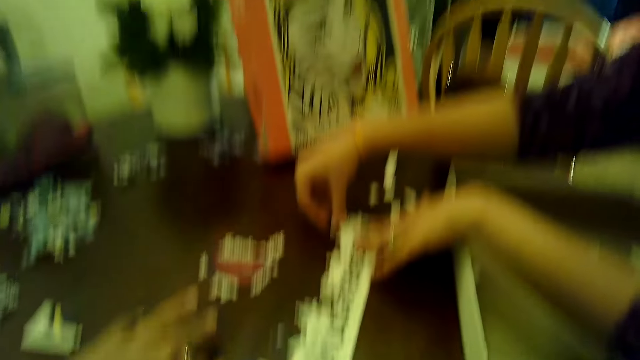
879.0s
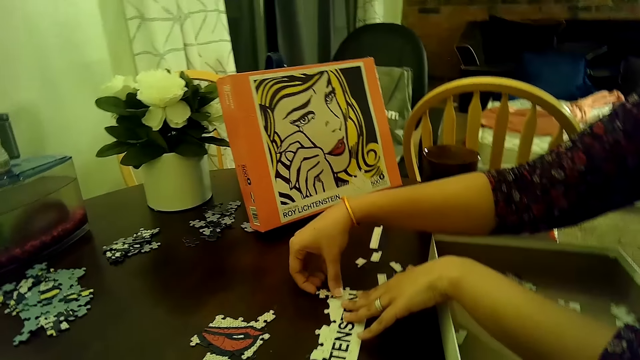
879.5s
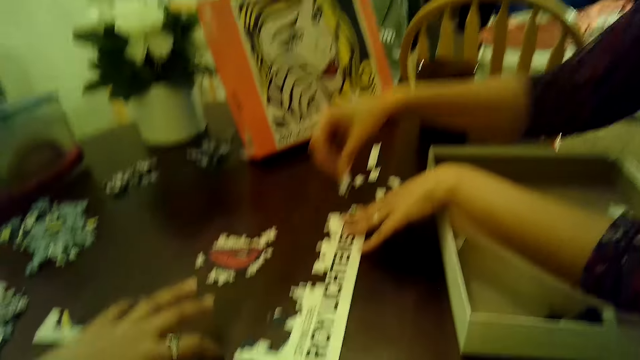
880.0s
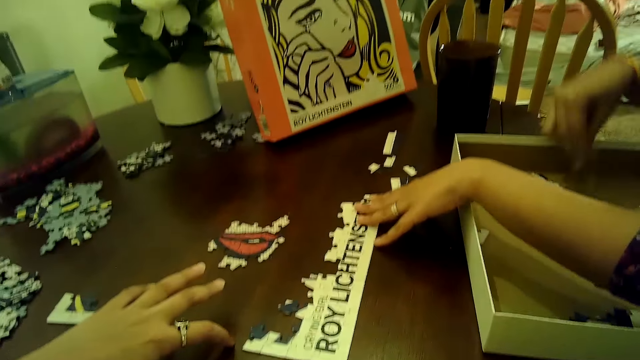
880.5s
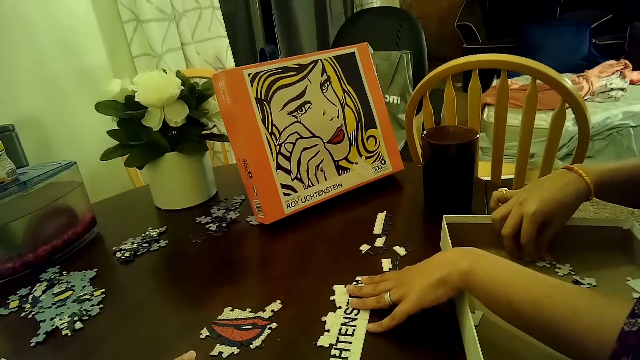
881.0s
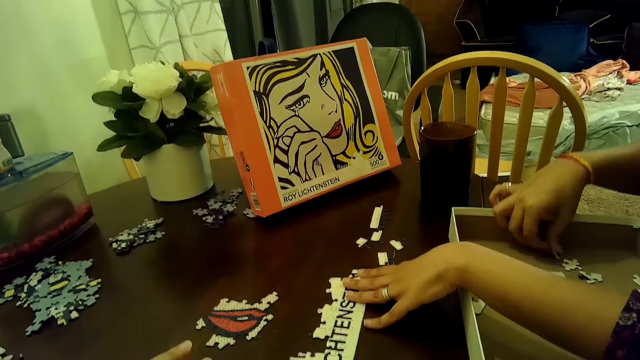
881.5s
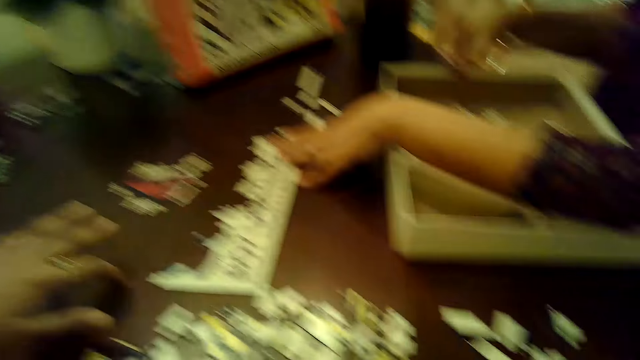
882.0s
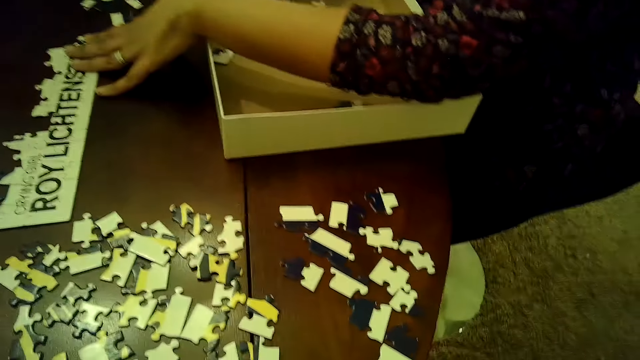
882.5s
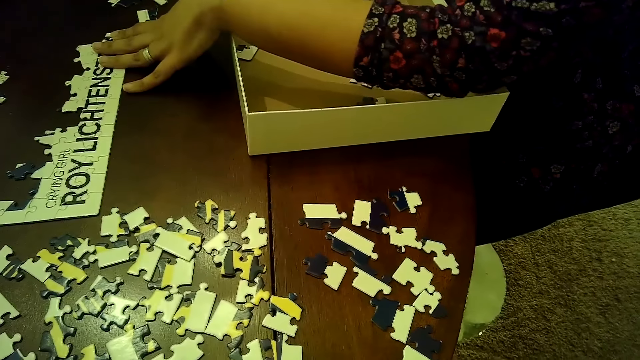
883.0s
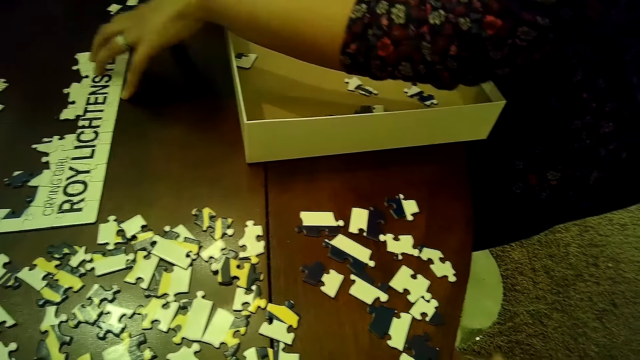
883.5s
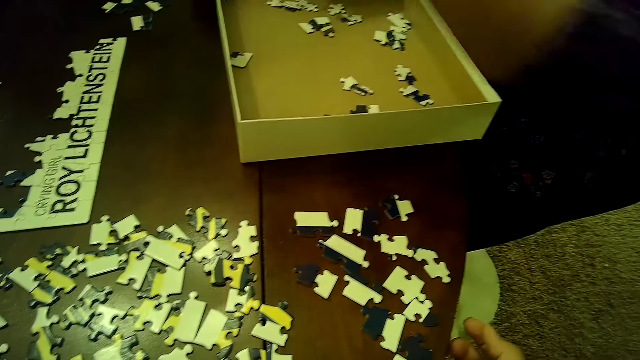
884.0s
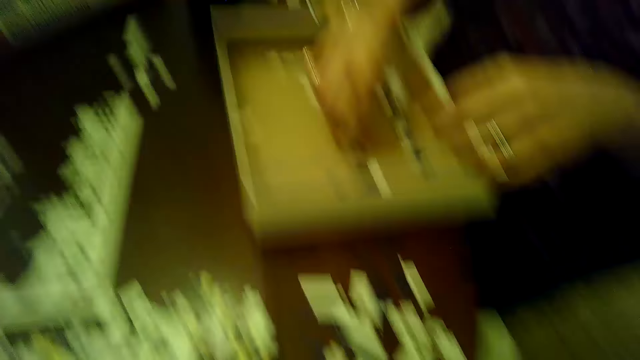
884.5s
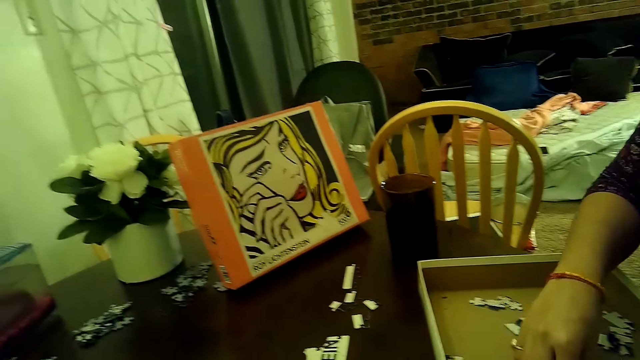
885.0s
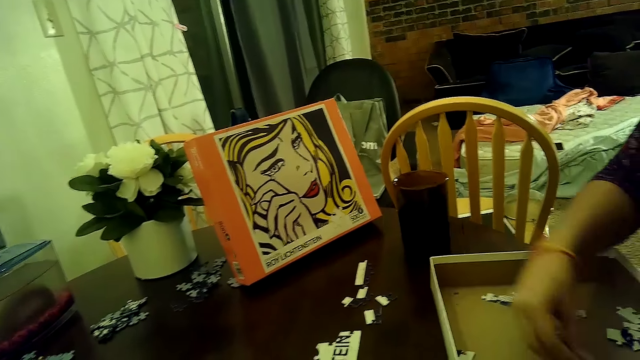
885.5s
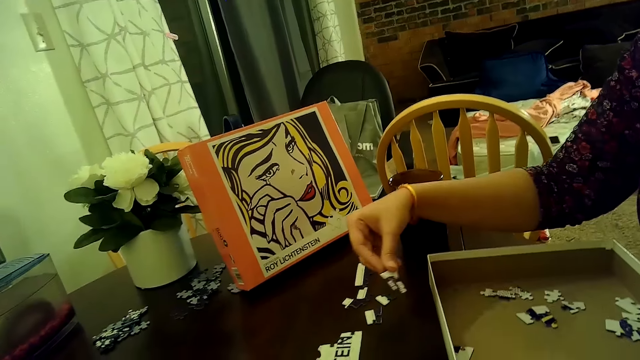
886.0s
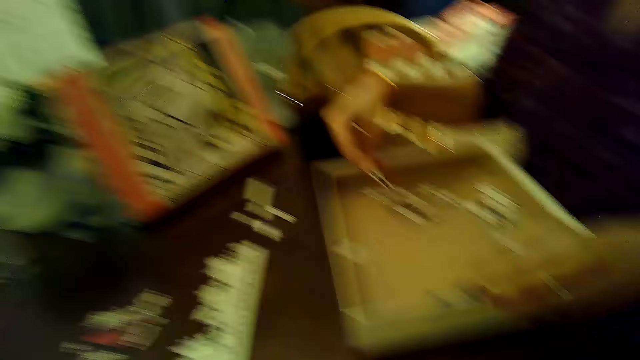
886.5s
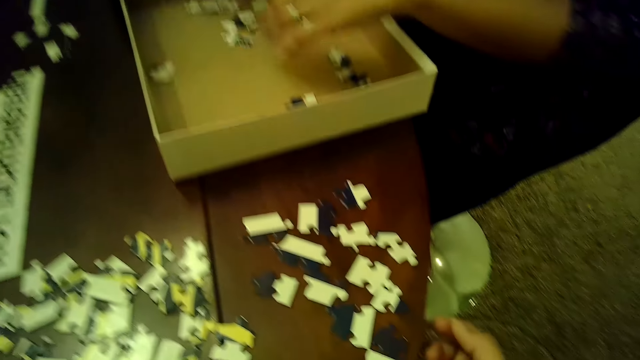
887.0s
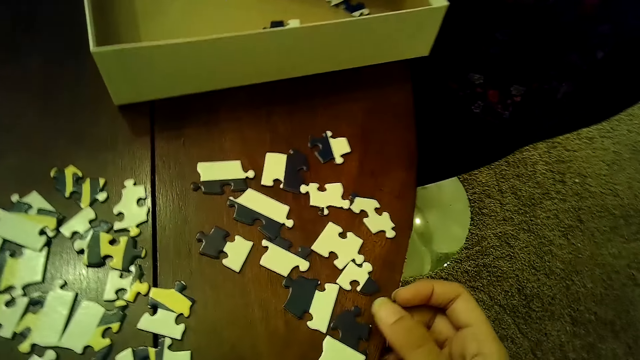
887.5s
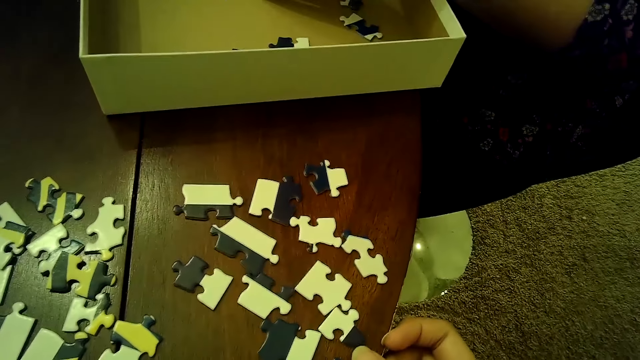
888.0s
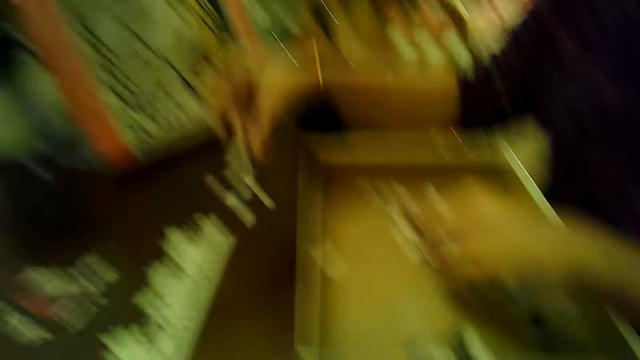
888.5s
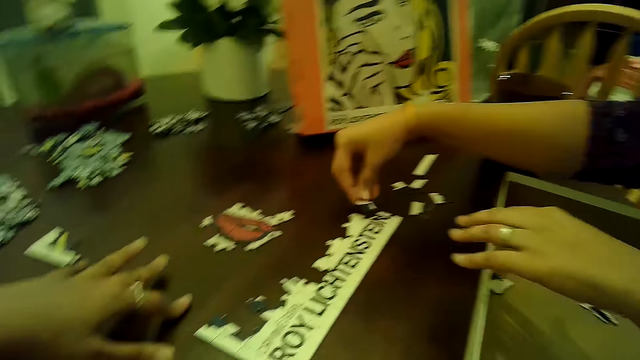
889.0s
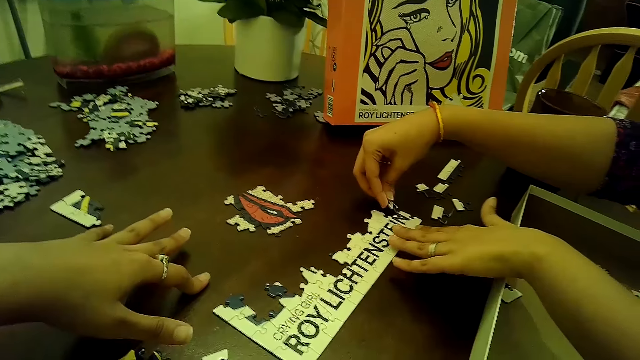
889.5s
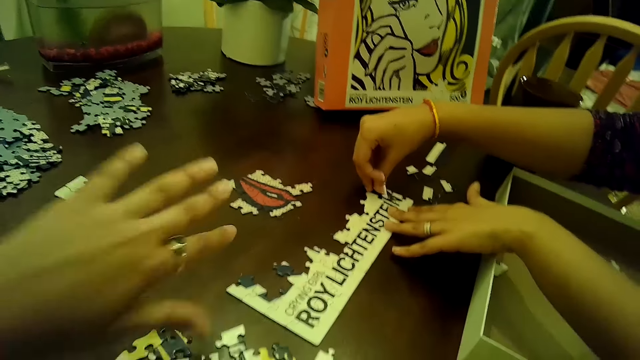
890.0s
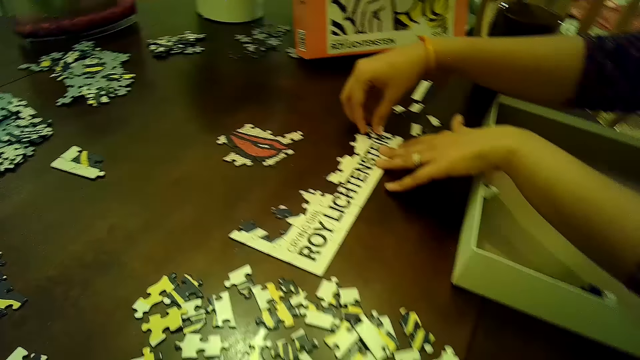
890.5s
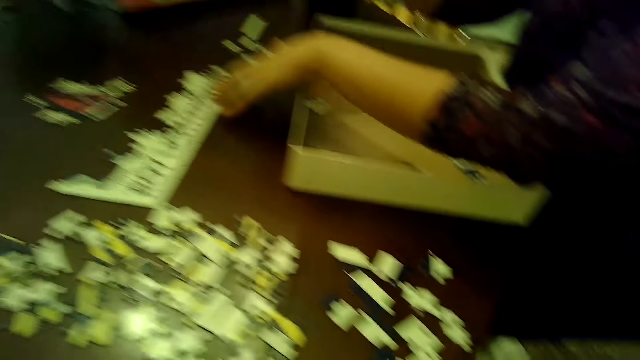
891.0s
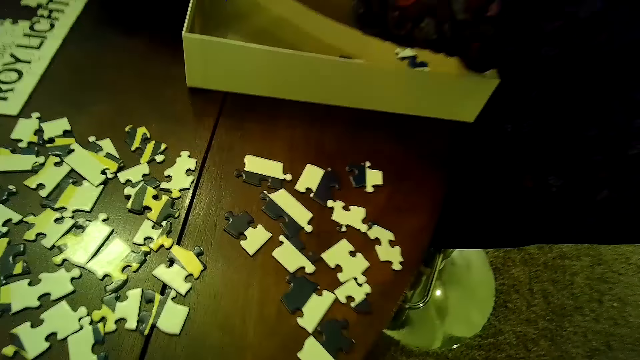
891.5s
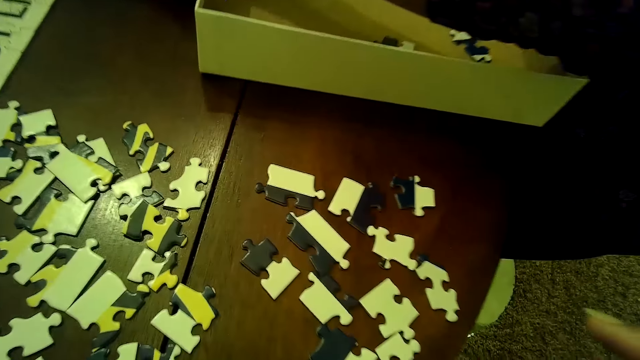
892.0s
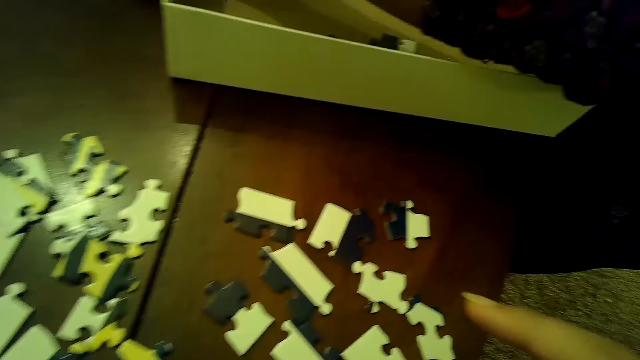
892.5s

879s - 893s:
A woman transfers a puzzle piece from the puzzle tile to the box with both hands. The woman picks a puzzle piece from the box with her right hand. The woman transfers the puzzle piece on the box with her right hand. The woman touches the puzzle tile with the puzzle piece in her right hand. The woman arranges cards on the table.

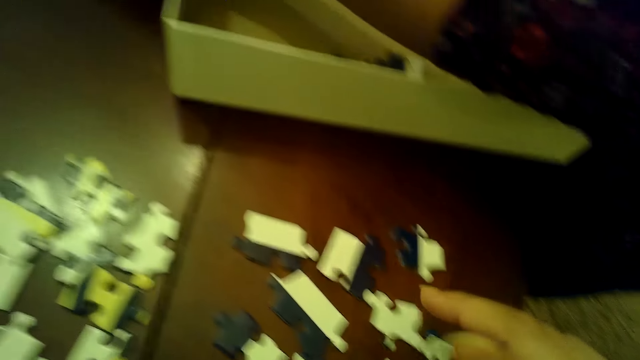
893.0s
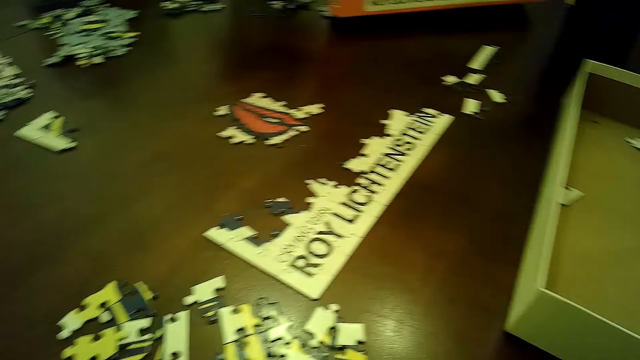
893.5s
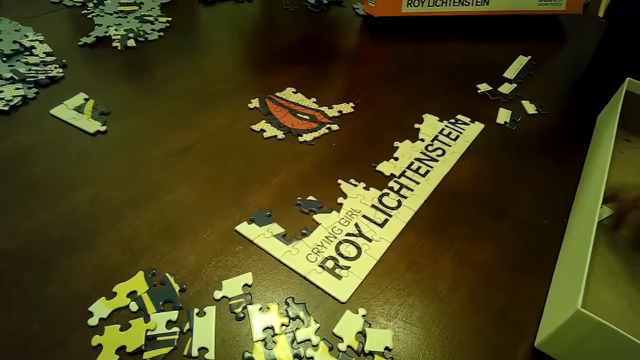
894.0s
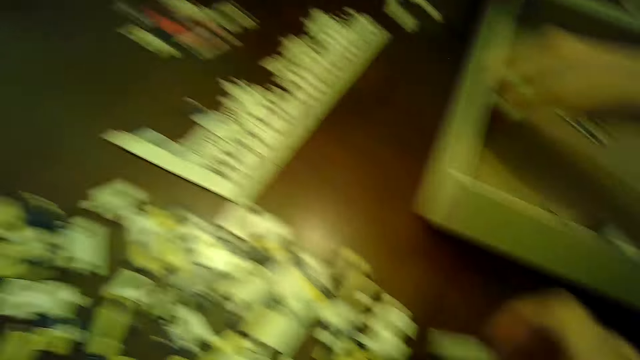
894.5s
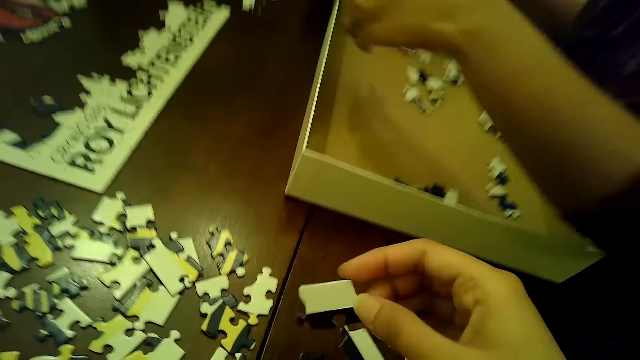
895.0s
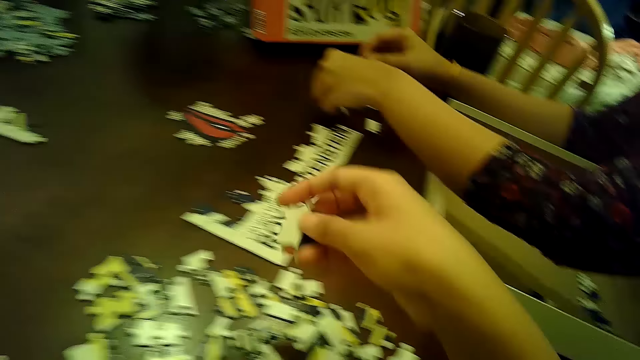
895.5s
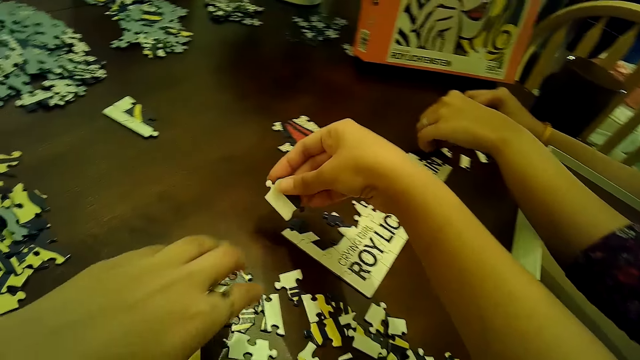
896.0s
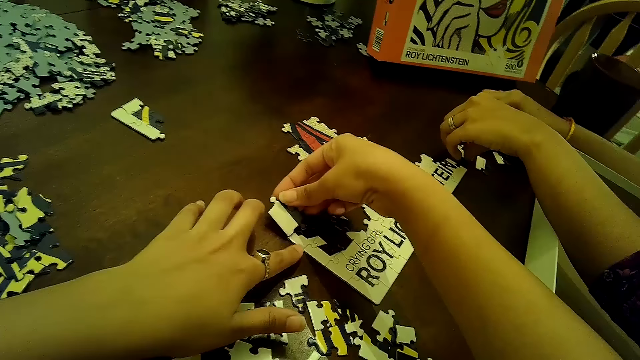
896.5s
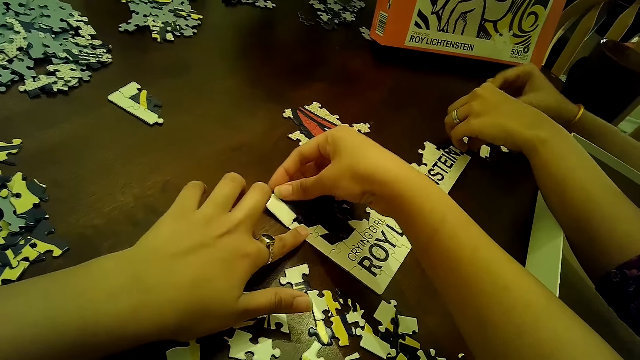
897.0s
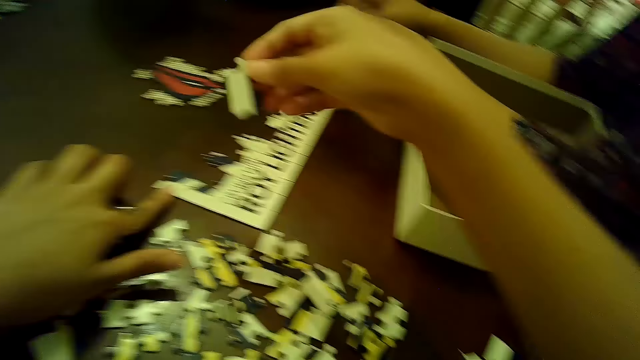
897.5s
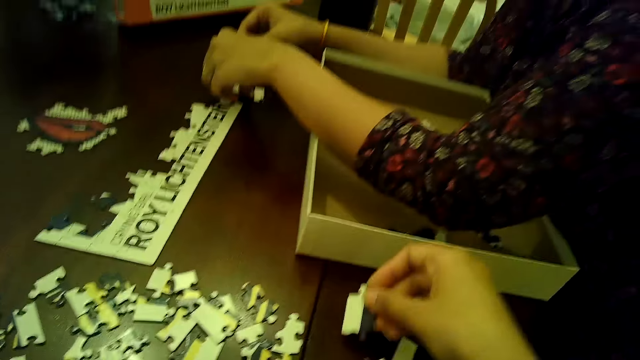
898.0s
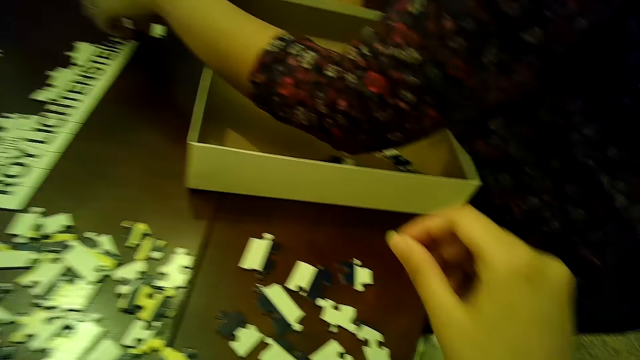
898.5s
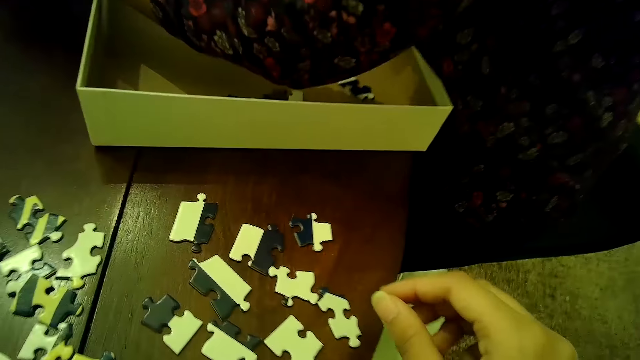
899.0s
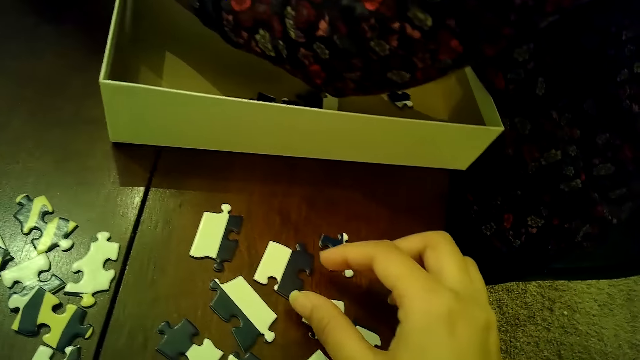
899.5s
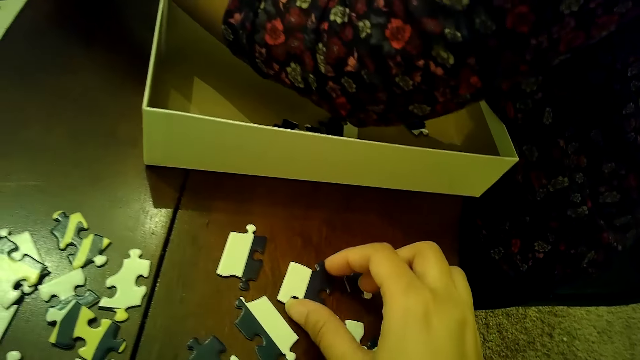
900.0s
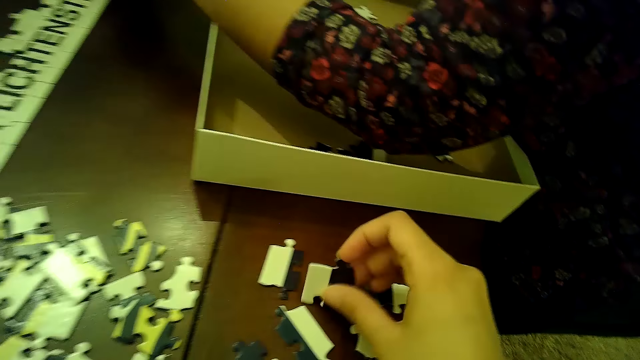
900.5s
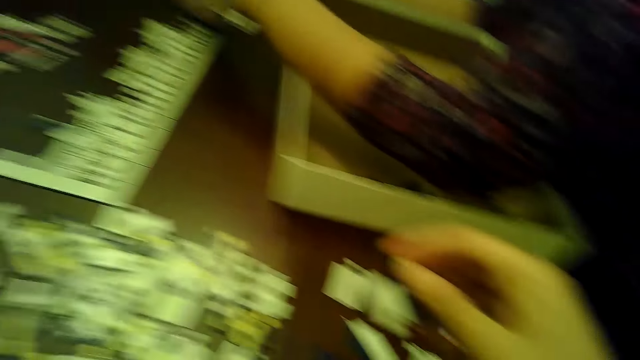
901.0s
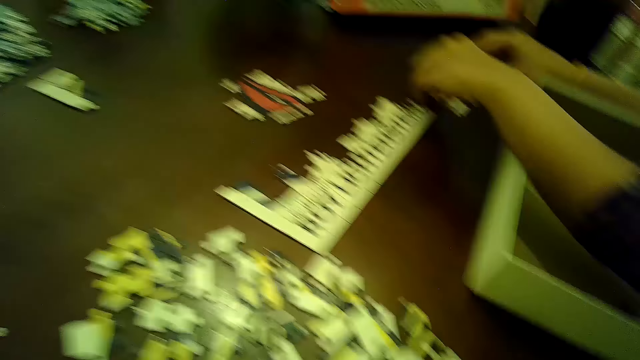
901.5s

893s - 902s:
A woman transfers a puzzle piece from the box to the puzzle tile with both hands. The camera wearer touches the table with the puzzle piece in her right hand. She takes a card on the table and arranges the card on the table. She drops the puzzle piece on the table with her right hand. She moves a puzzle piece on the table with her right hand.
